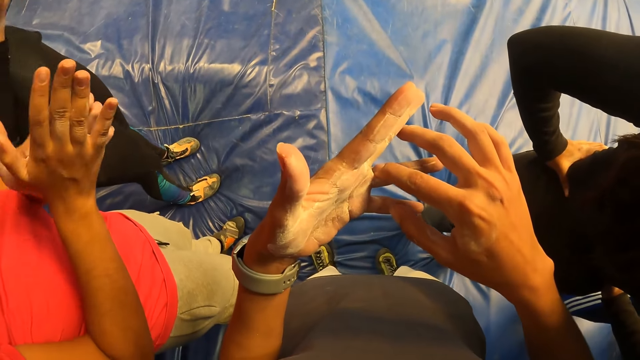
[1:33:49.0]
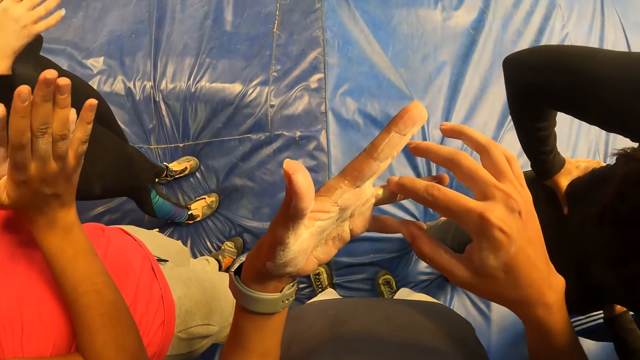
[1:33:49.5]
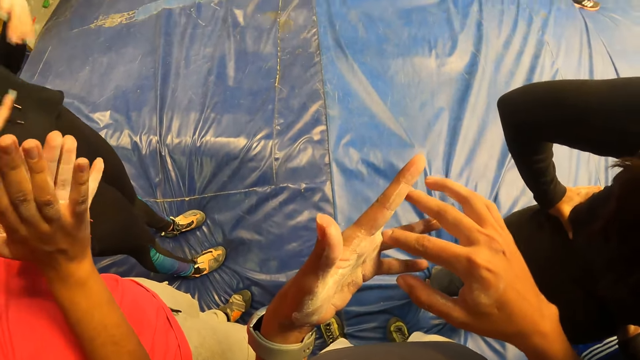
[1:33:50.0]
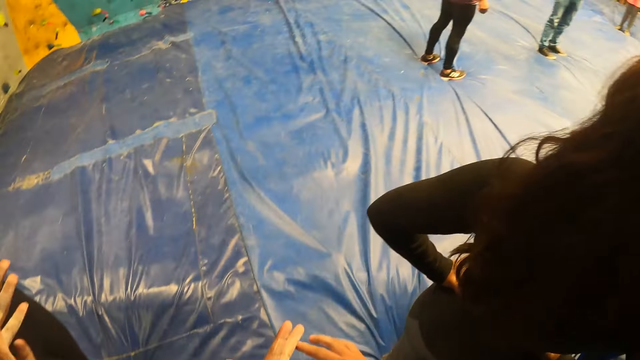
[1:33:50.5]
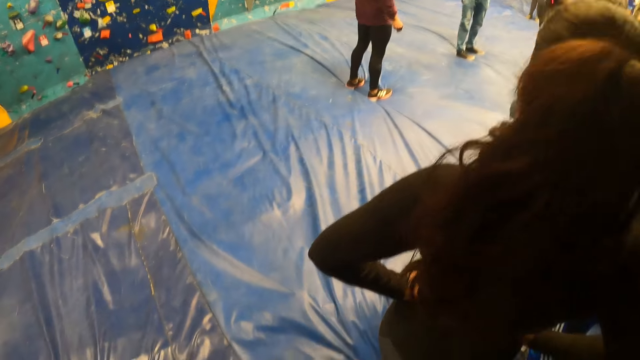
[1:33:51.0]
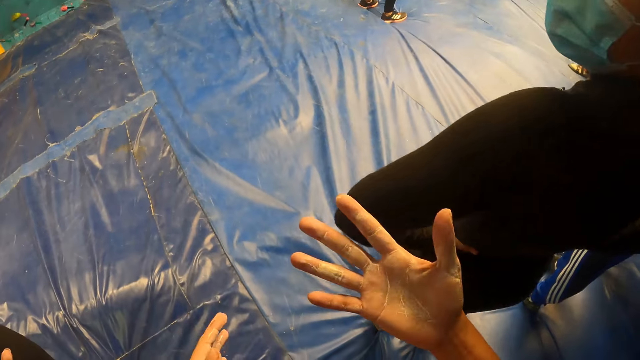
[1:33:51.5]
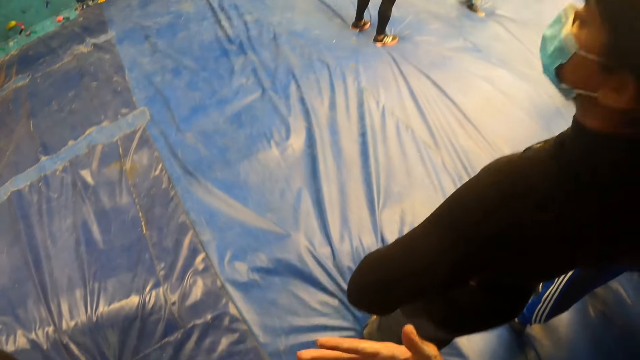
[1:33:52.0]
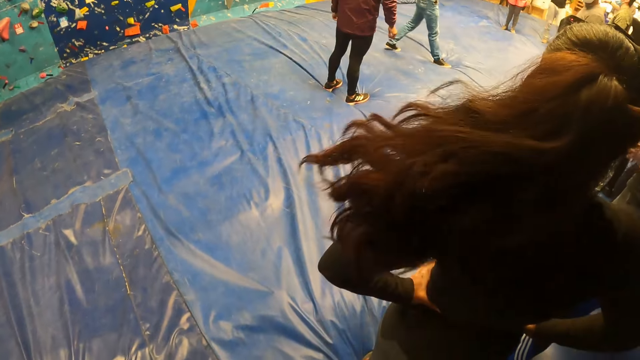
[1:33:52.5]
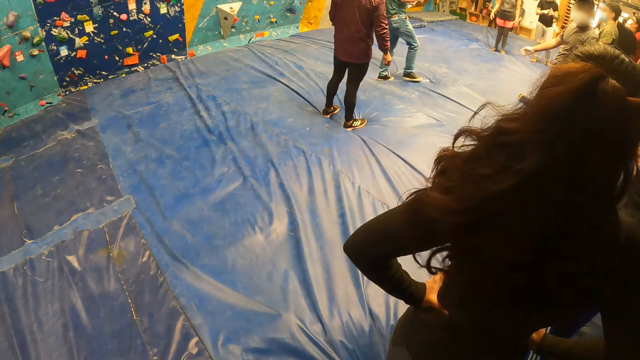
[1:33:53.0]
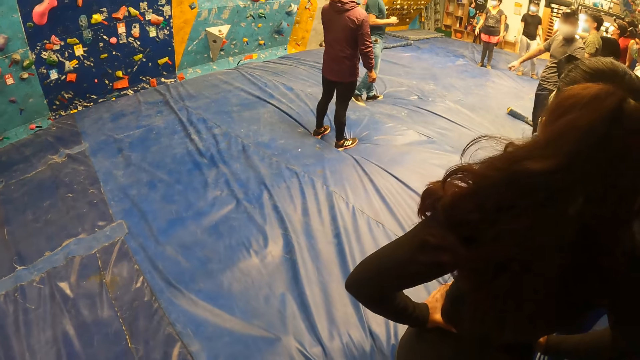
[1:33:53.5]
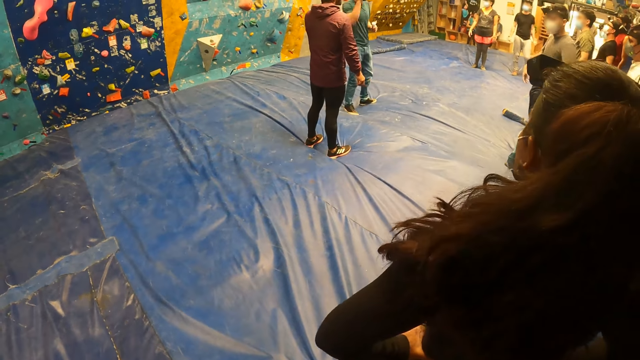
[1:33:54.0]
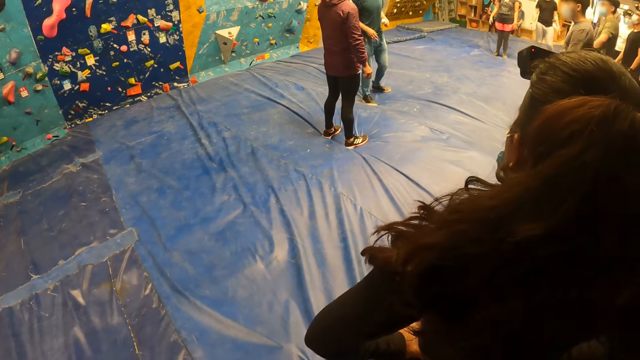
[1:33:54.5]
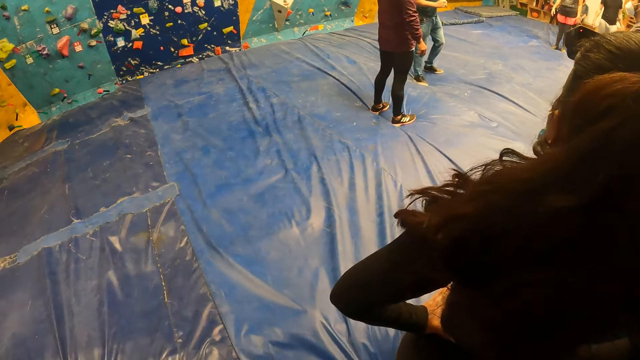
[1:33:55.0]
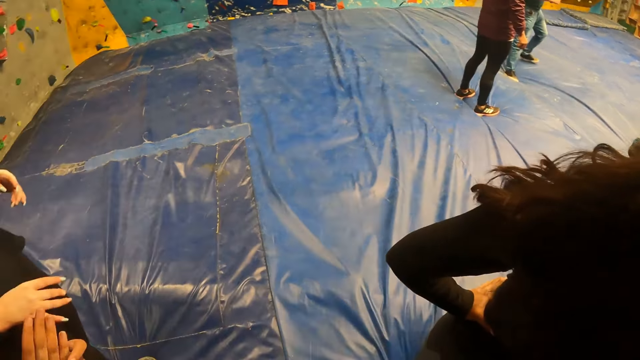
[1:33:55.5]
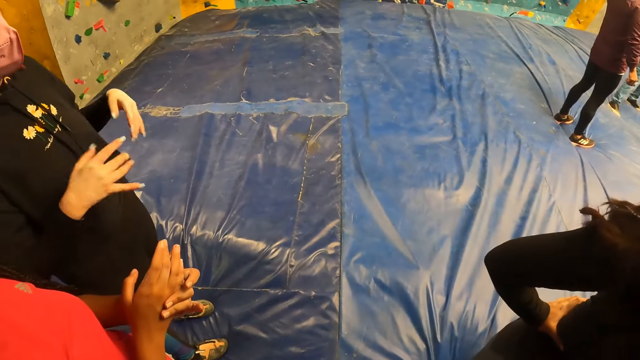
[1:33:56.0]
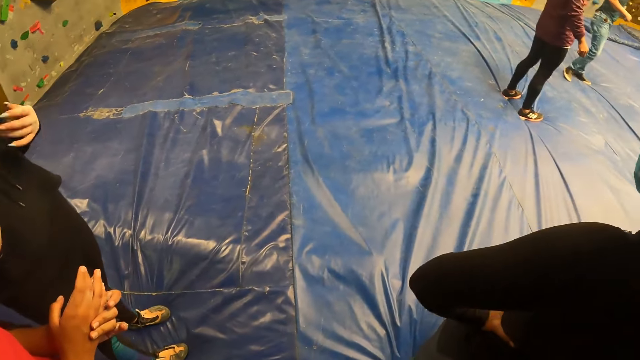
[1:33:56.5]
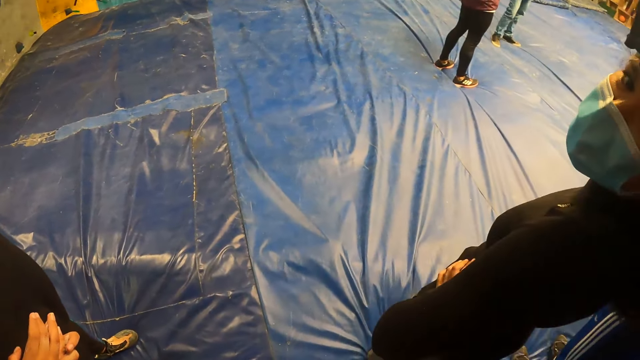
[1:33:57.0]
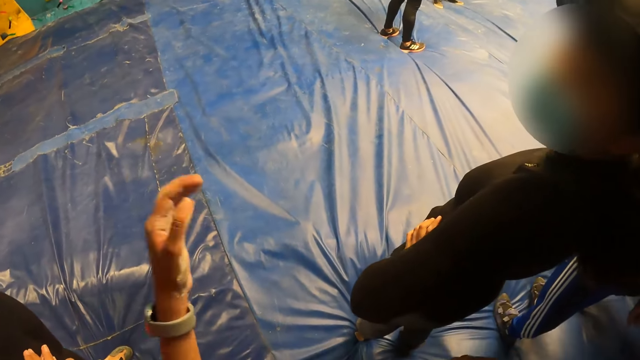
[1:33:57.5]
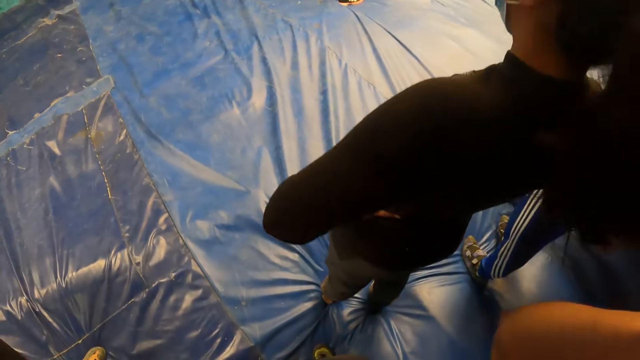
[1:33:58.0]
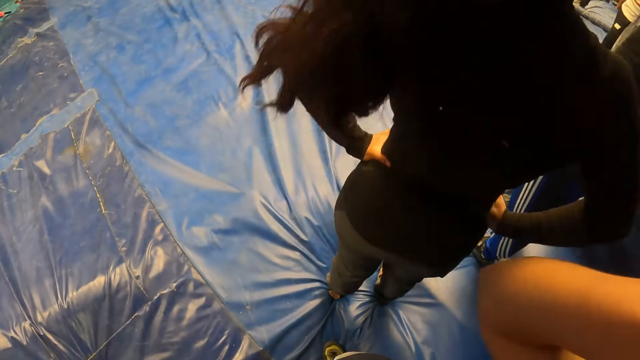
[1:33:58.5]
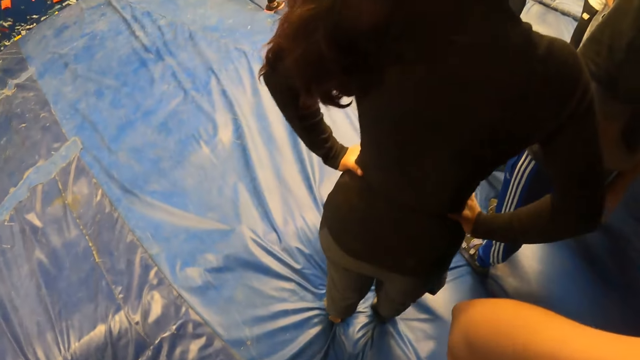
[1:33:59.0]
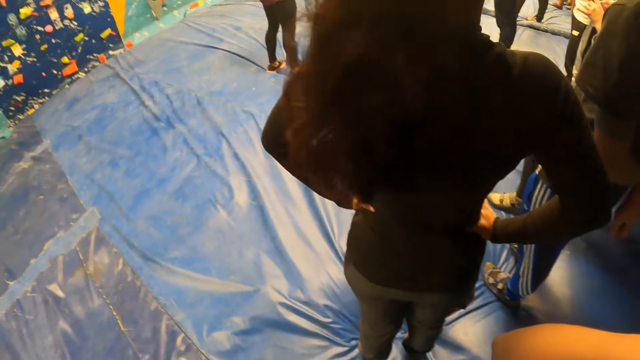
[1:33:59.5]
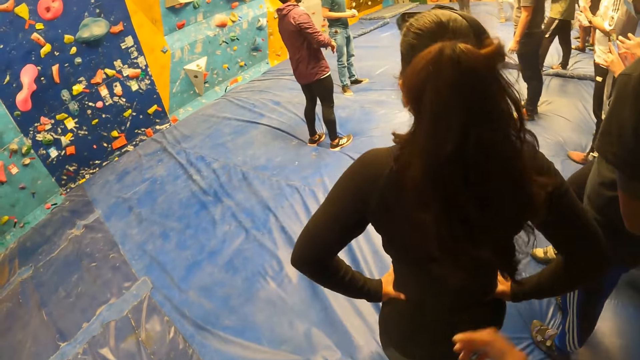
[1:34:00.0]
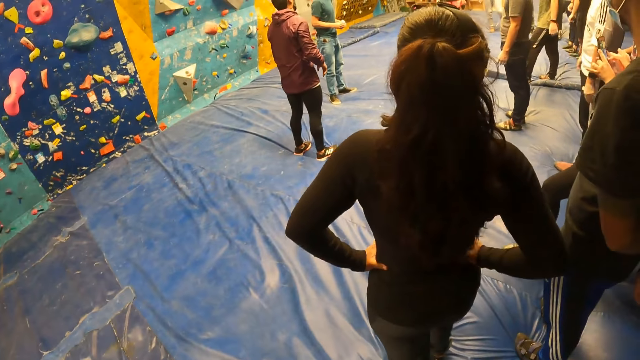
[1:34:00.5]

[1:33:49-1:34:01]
The camera wearer looks around the place.

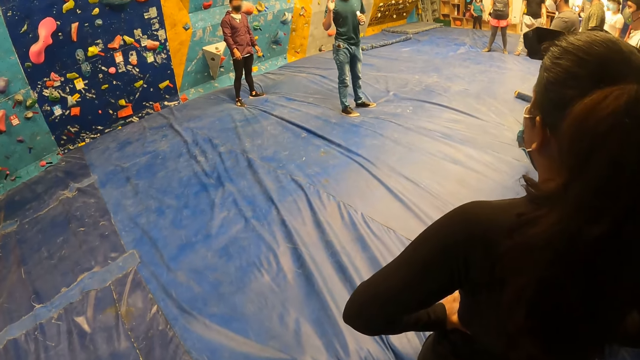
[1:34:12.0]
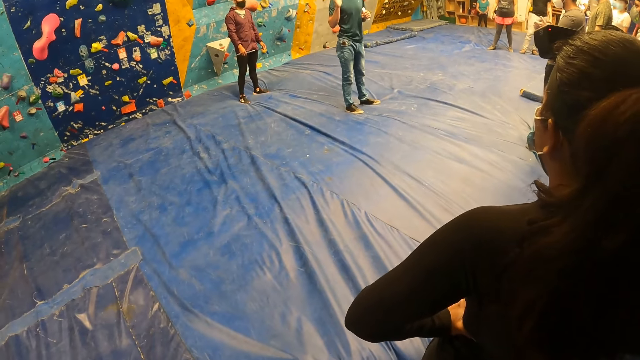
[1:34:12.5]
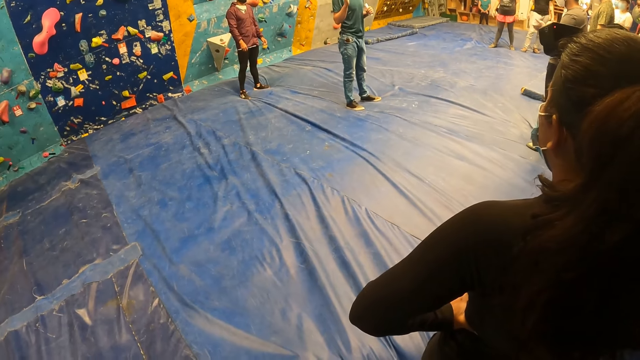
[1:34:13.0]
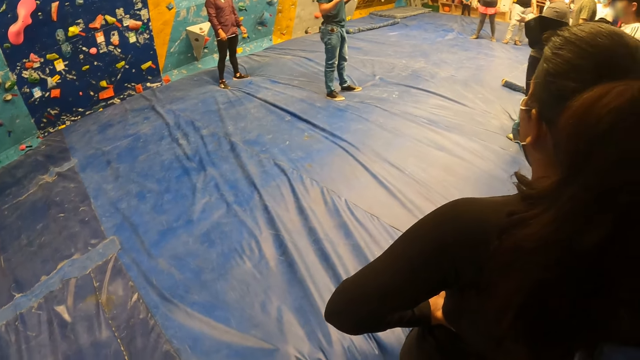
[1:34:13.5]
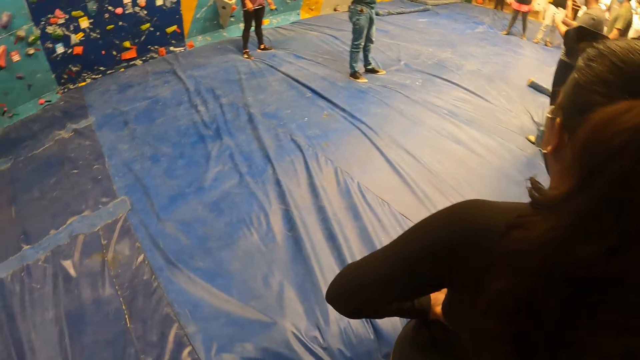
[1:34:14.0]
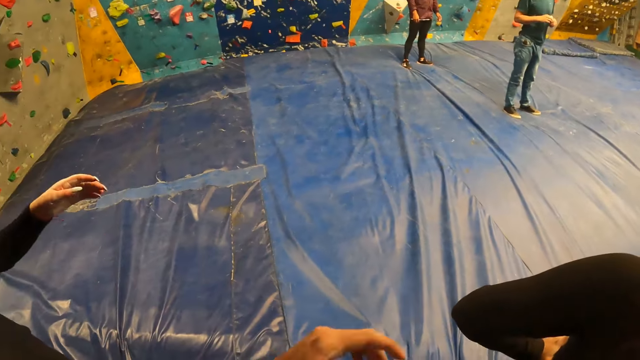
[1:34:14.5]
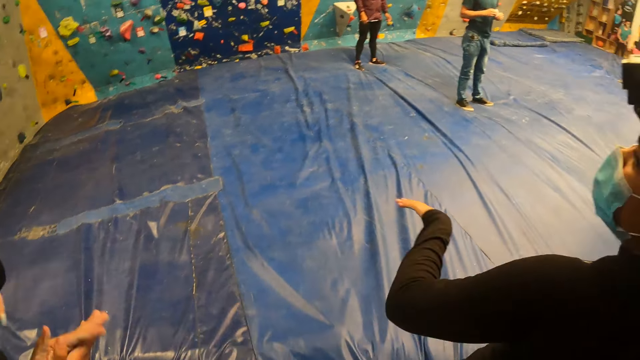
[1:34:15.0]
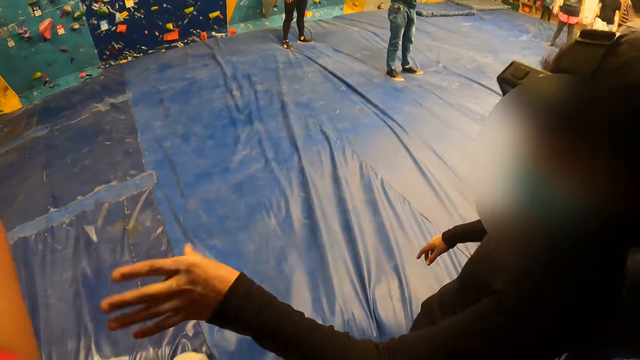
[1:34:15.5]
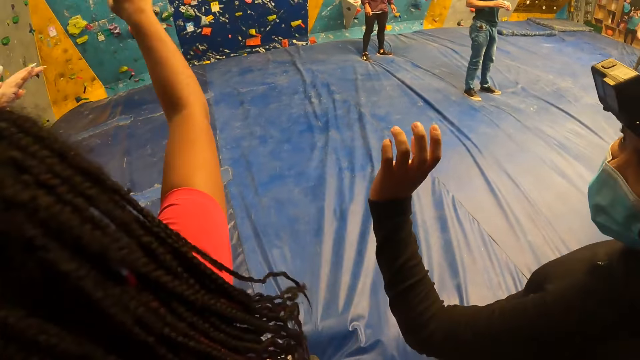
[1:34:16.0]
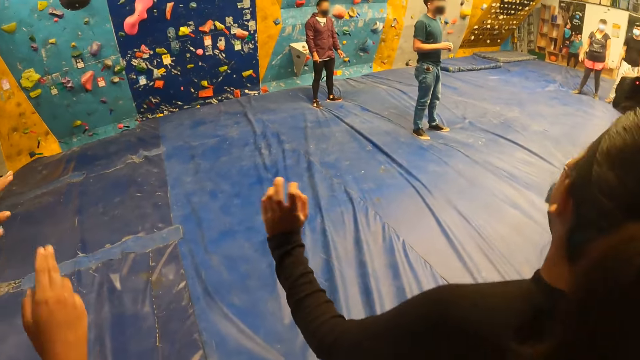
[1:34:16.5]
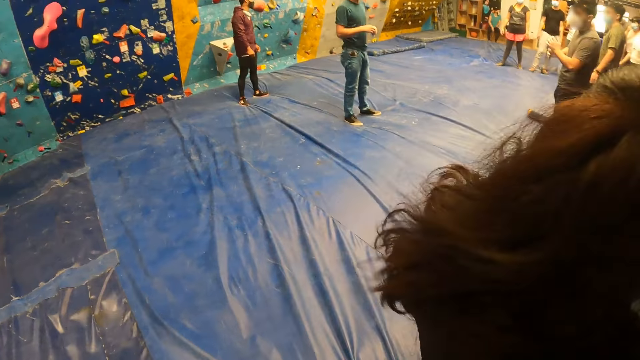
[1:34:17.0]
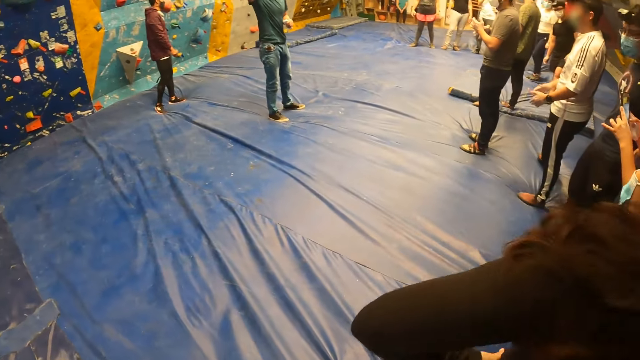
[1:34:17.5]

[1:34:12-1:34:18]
The man speaks to the group of people and the camera wearer.

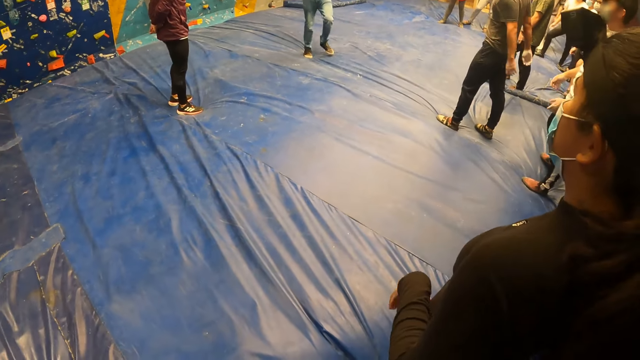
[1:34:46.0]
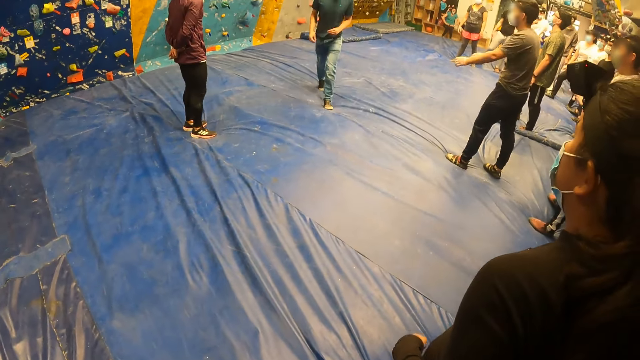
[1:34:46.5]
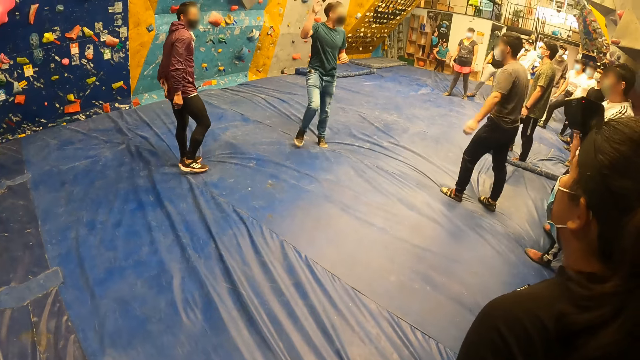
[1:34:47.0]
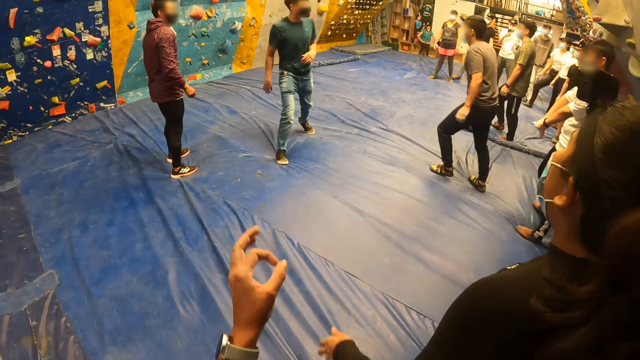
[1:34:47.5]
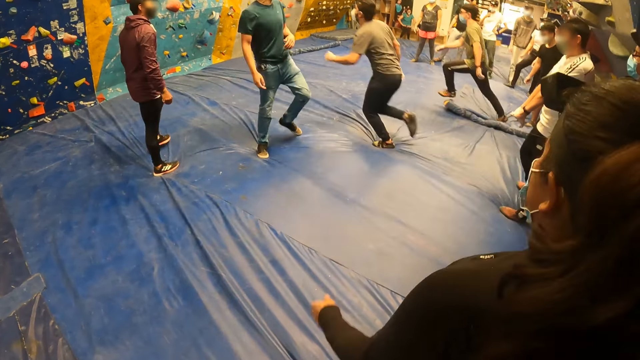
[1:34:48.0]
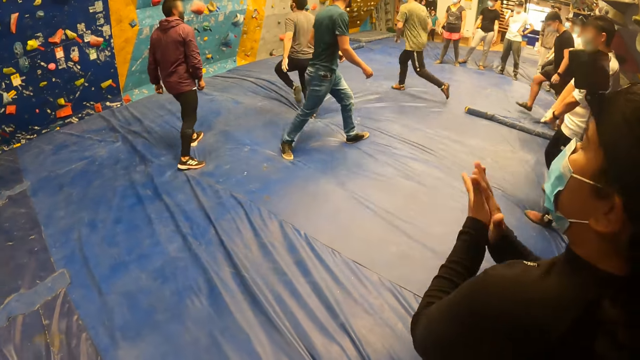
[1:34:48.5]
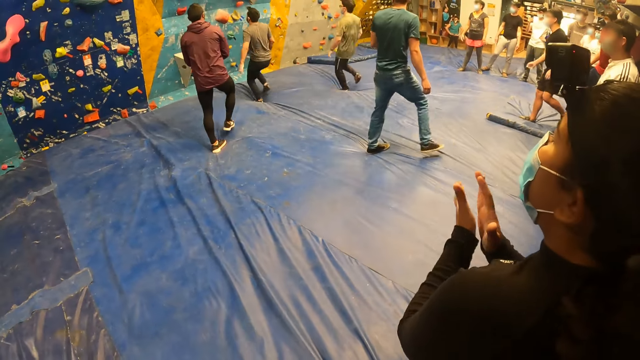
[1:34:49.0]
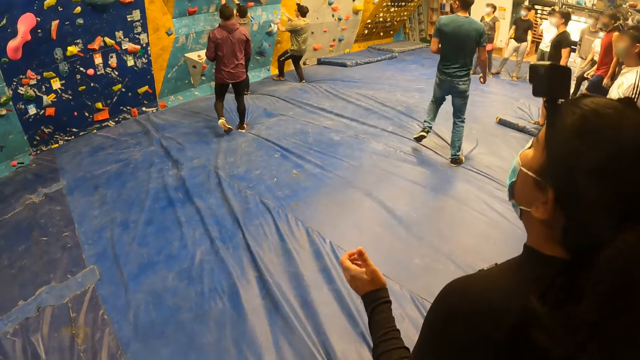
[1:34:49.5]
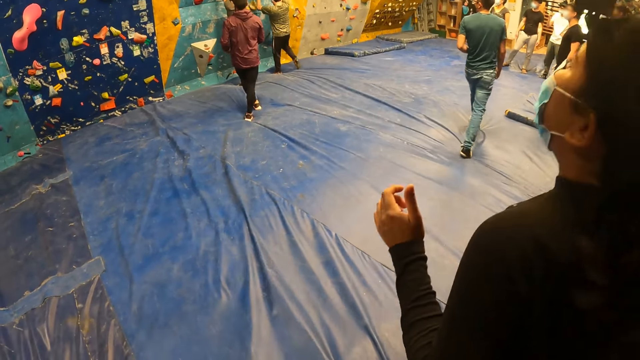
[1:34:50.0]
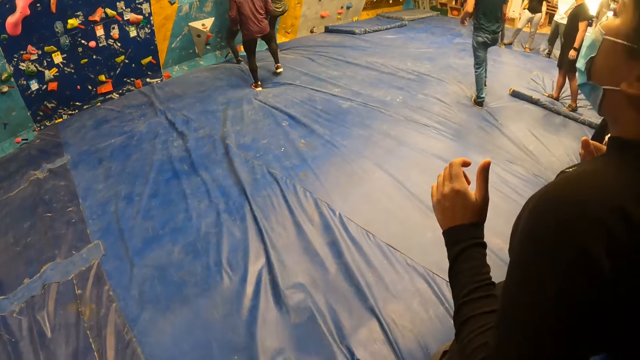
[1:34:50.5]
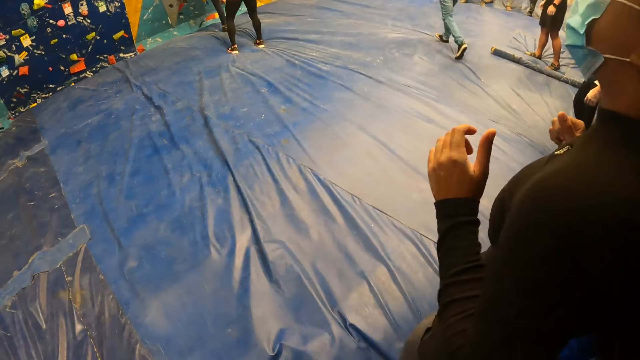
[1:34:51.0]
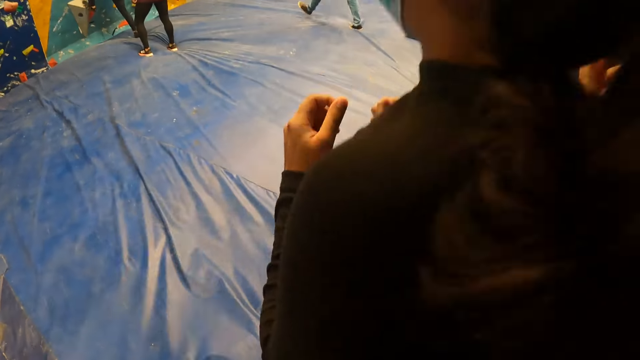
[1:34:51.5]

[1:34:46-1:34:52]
A man runs. Another man runs. A third man walks. A man and another man climb the bouldering wall. A fourth man walks.
